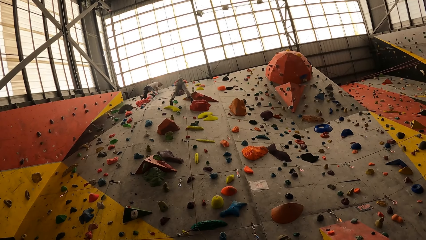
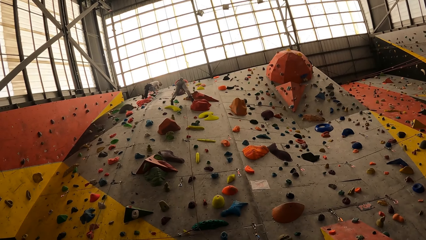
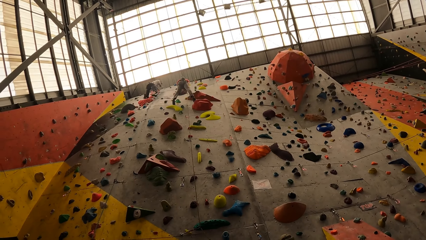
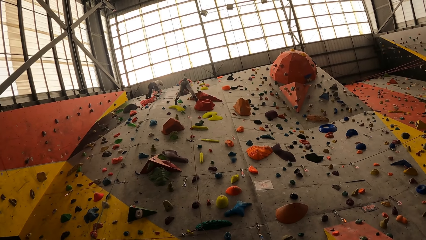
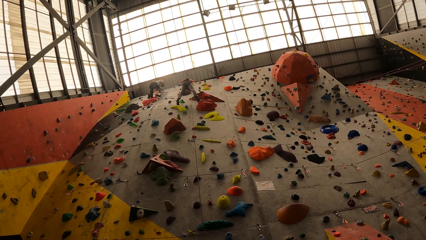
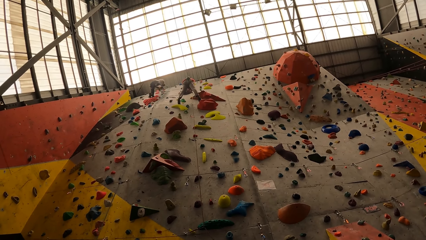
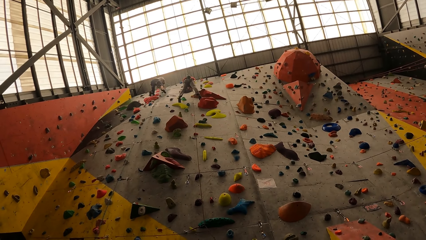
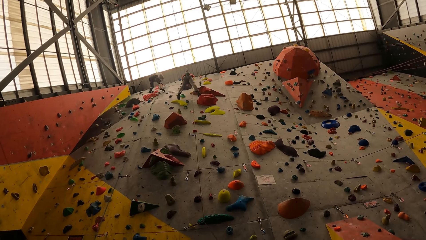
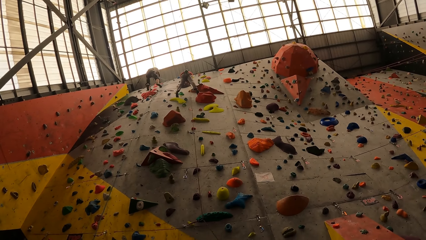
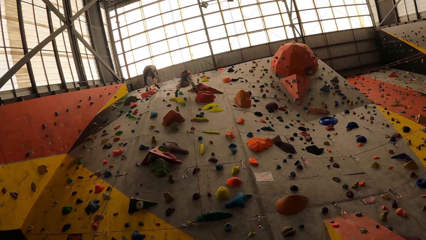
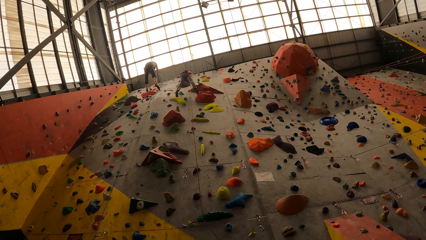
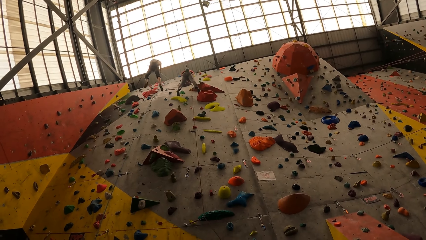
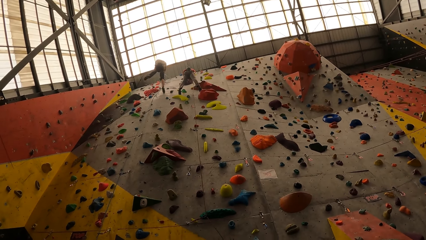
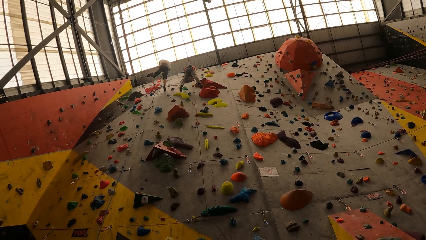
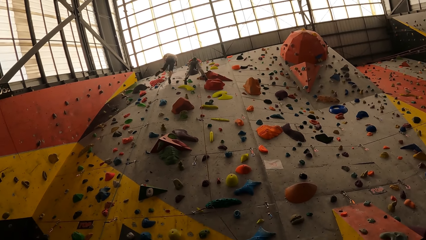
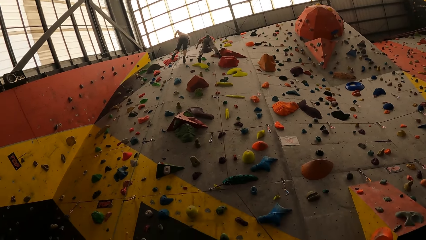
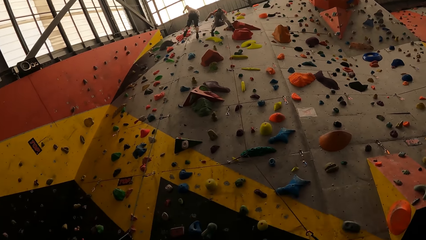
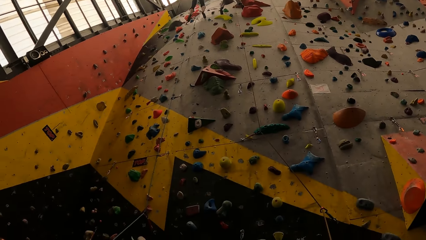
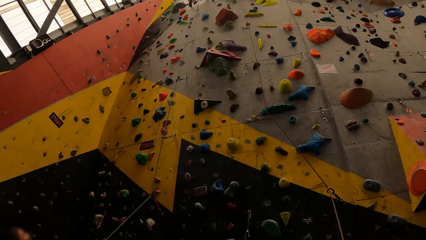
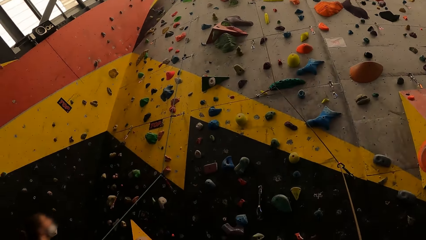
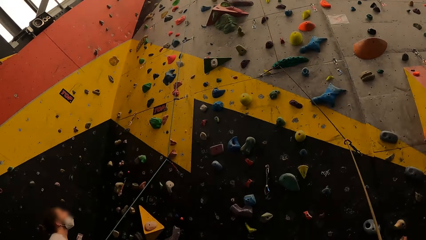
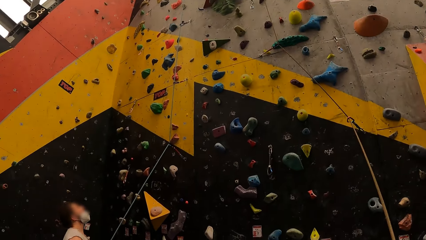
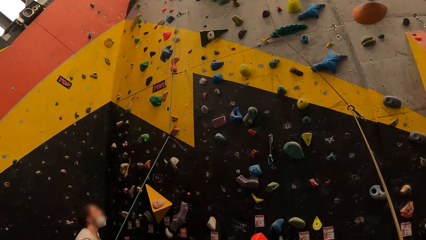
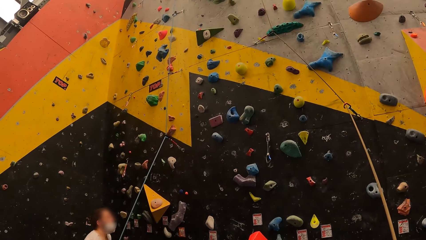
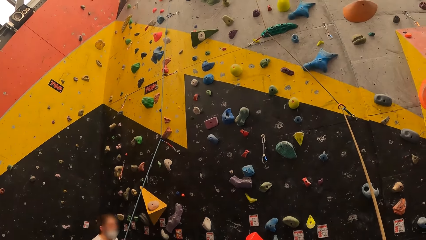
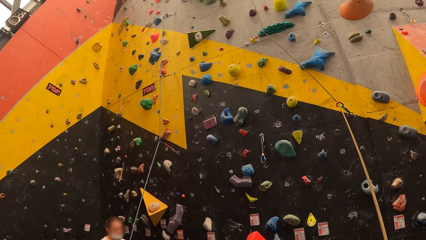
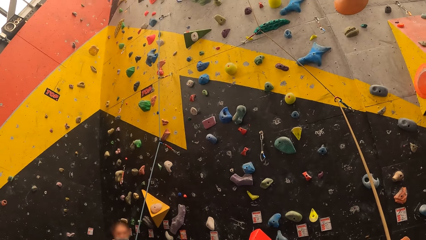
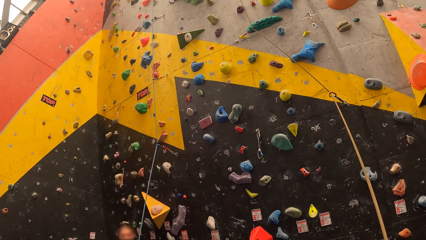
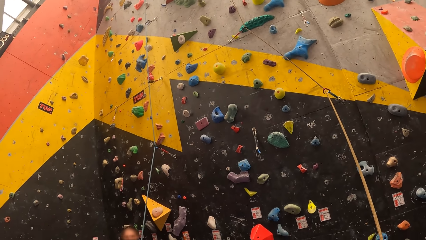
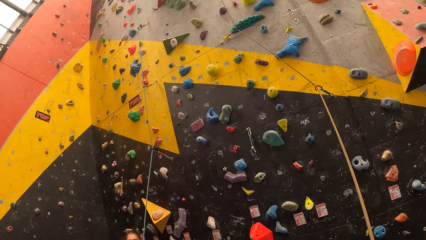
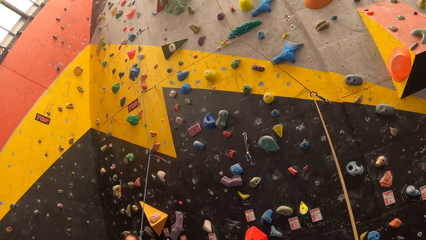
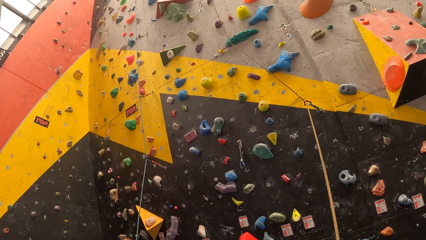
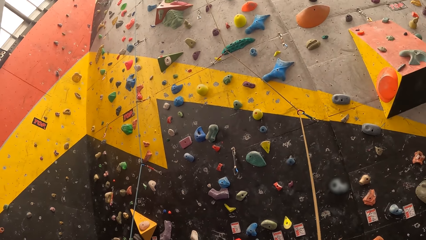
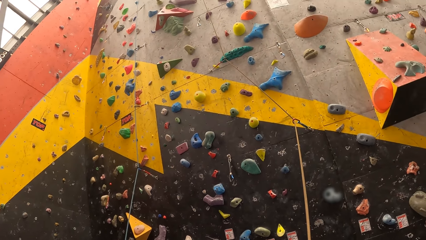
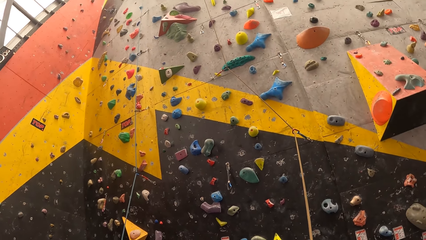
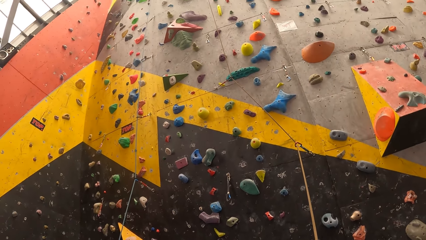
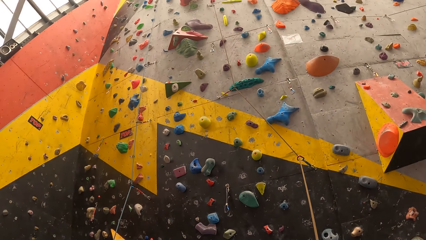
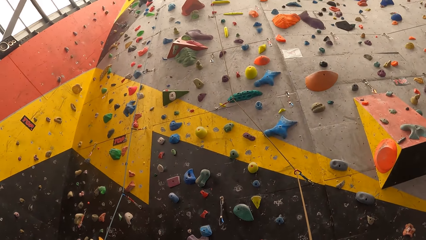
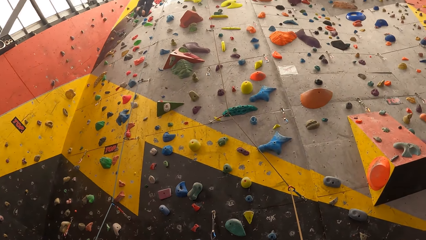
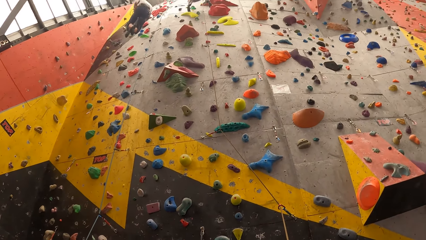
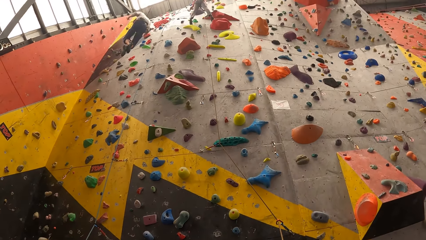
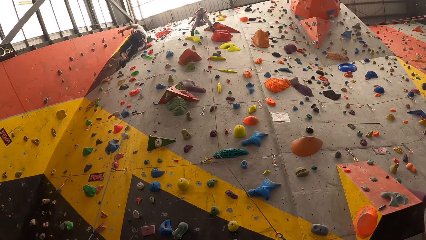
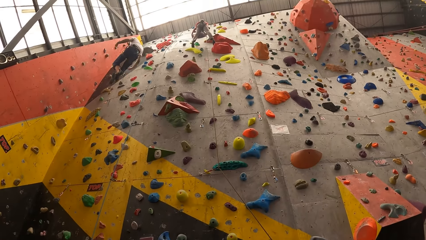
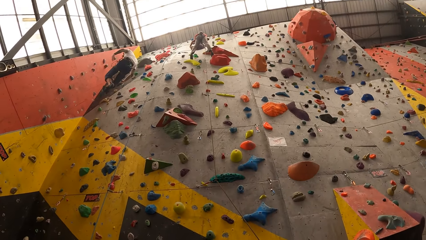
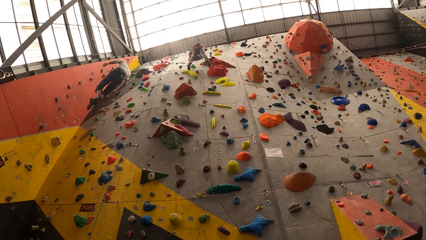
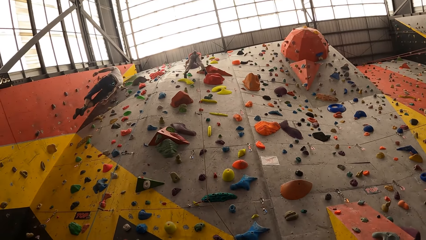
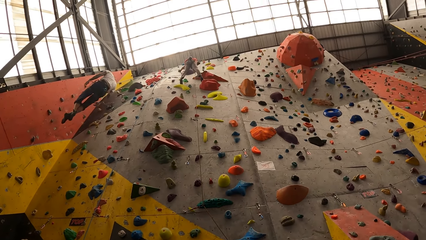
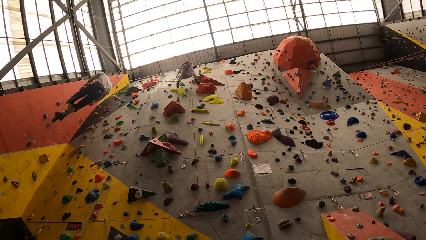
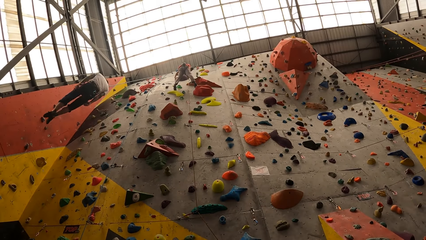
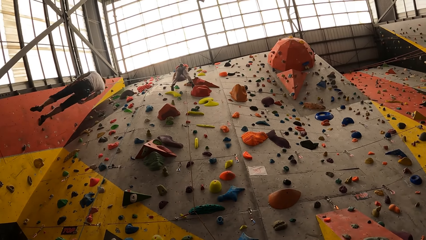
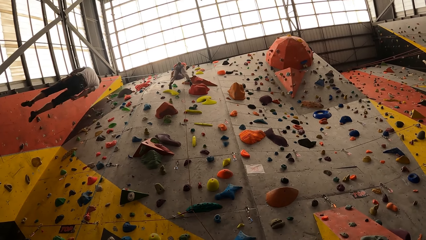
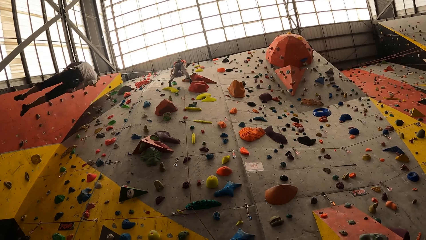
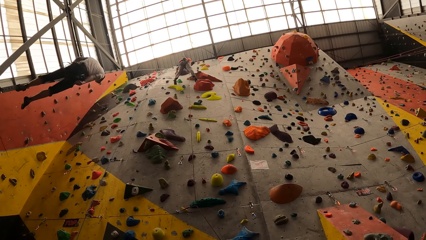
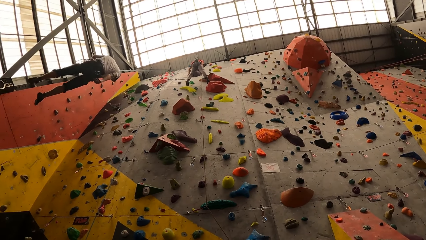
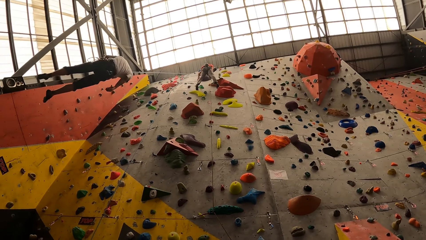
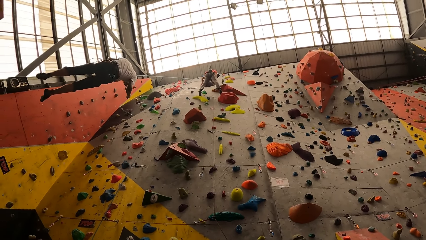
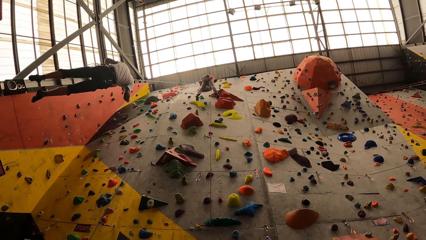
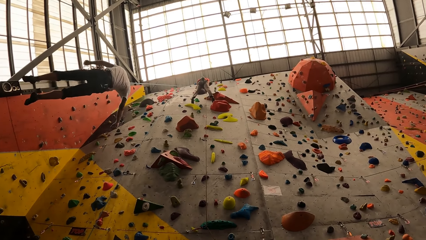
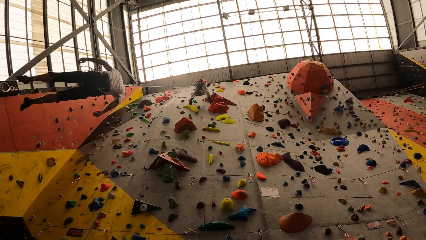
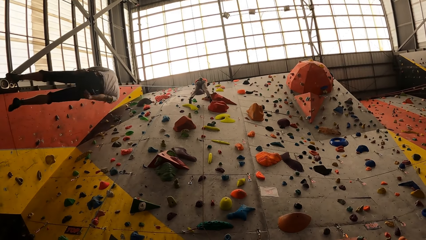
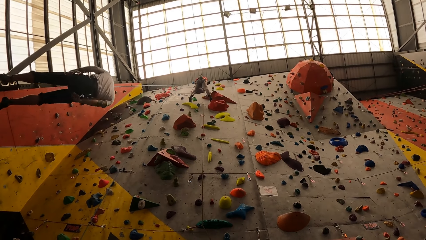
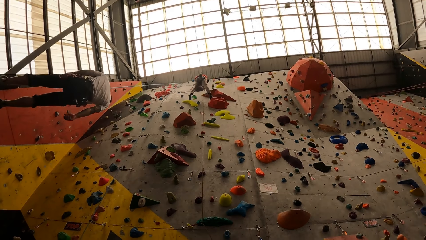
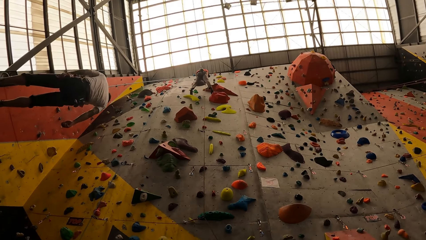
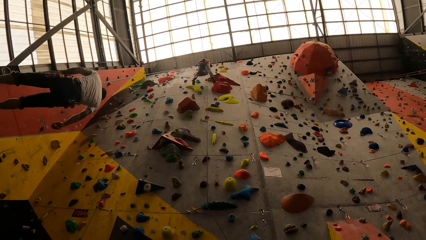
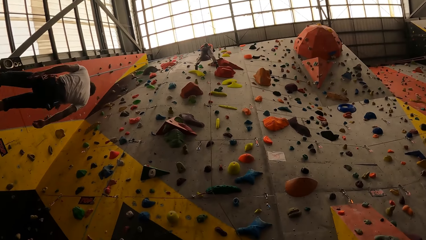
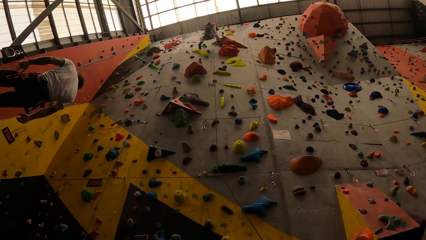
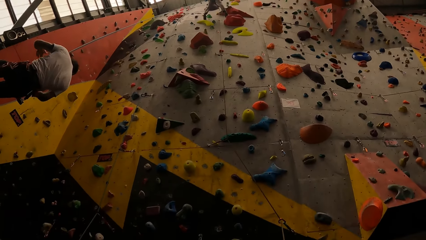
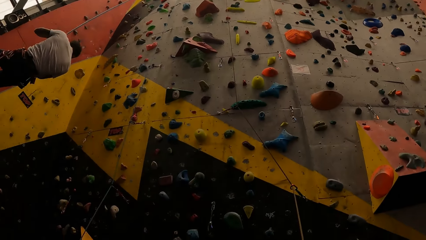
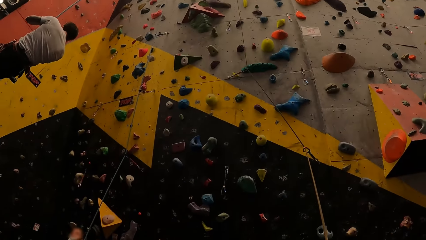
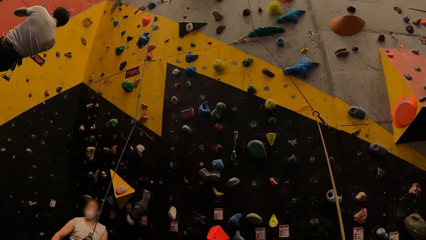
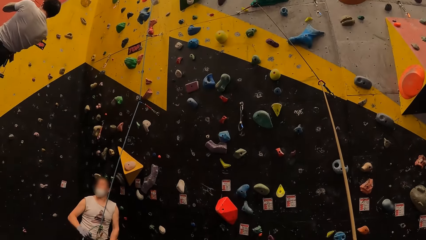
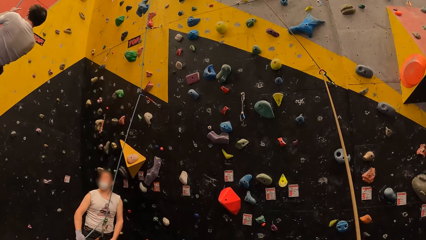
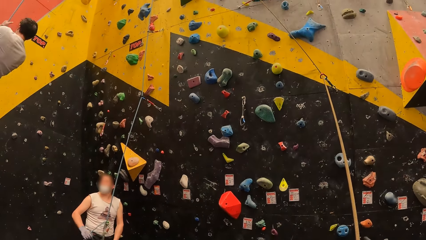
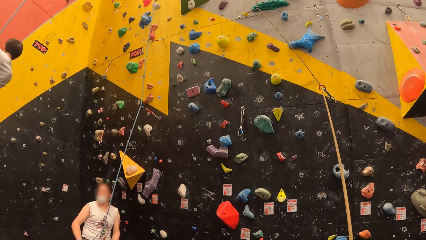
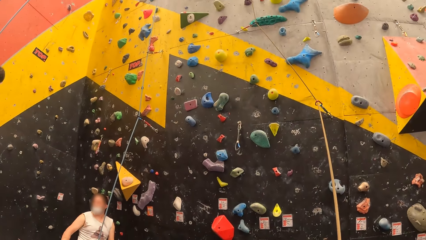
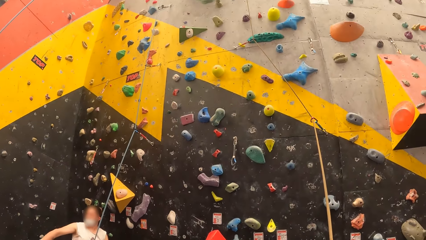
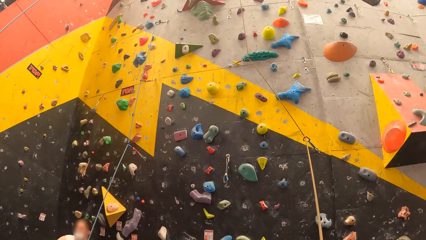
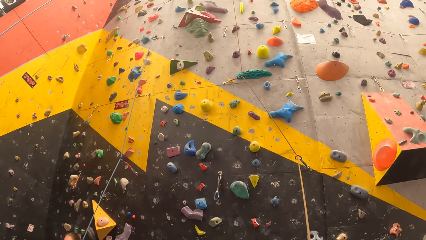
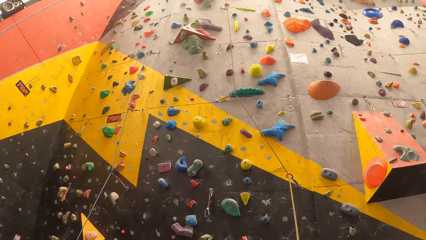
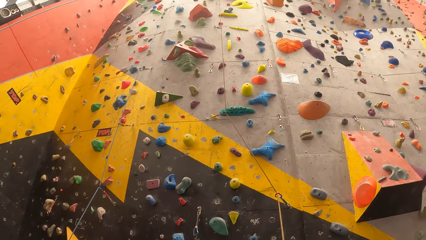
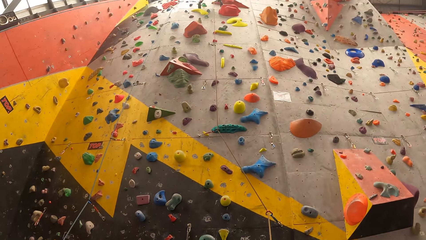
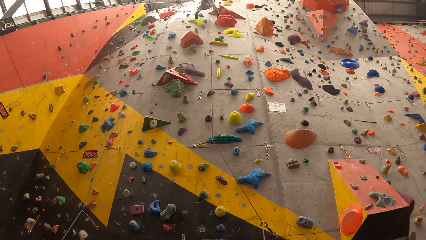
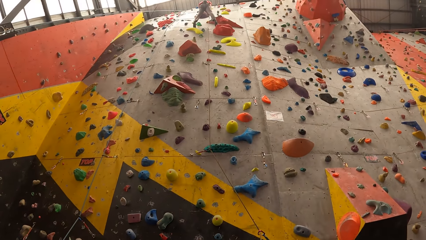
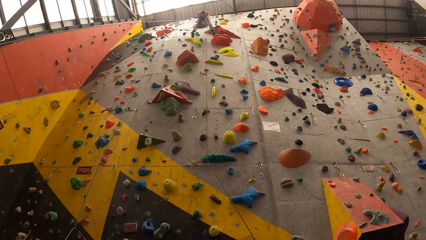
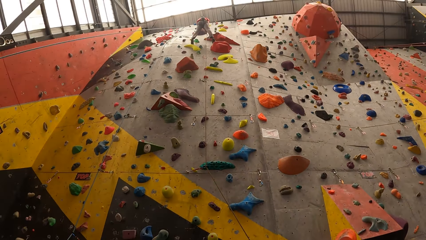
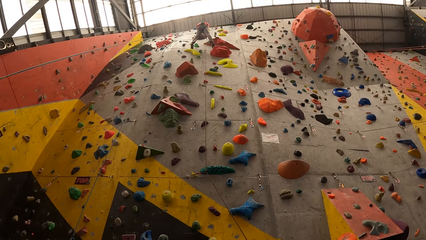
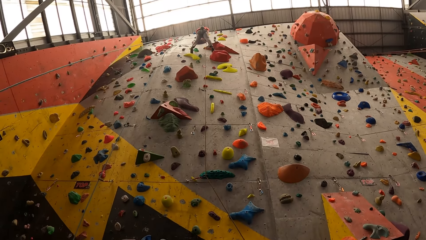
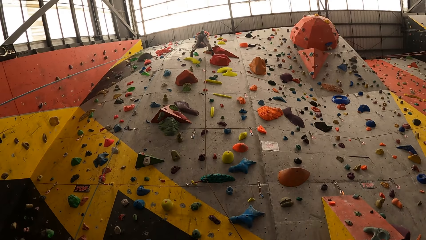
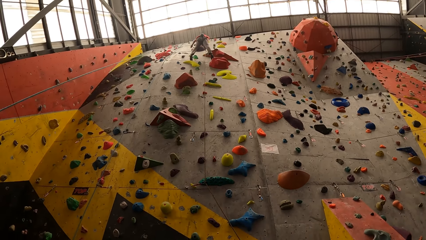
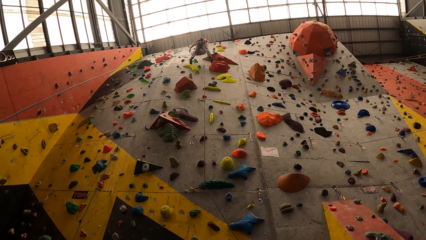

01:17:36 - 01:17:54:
The man moves his hand. The man shakes his hand. The man holds something.
